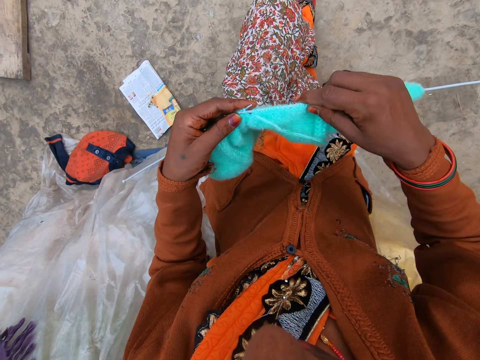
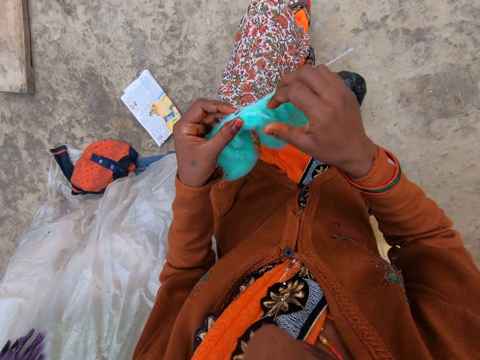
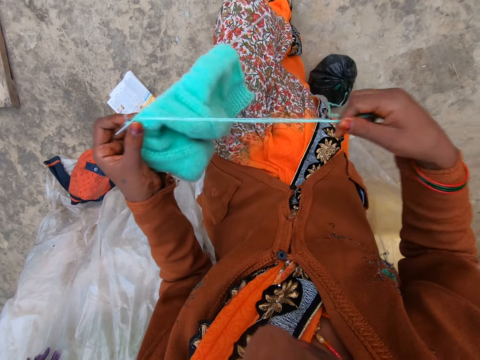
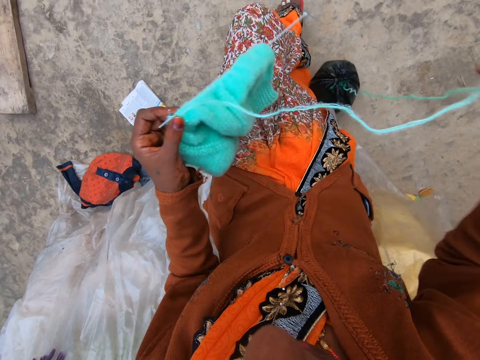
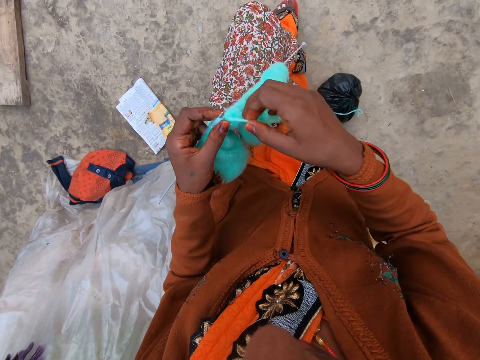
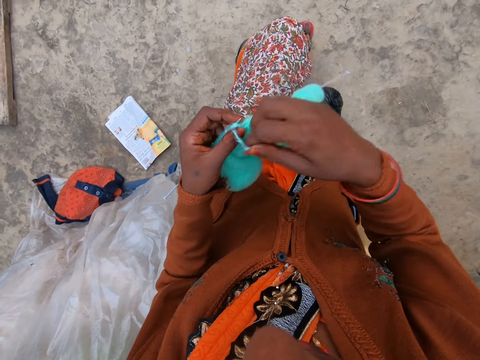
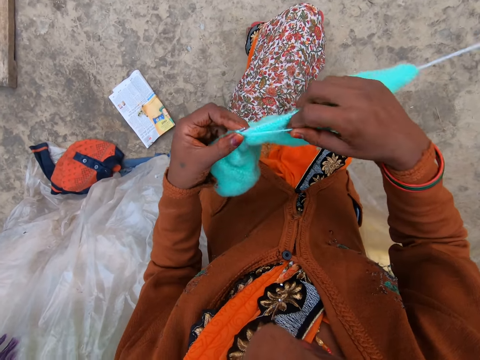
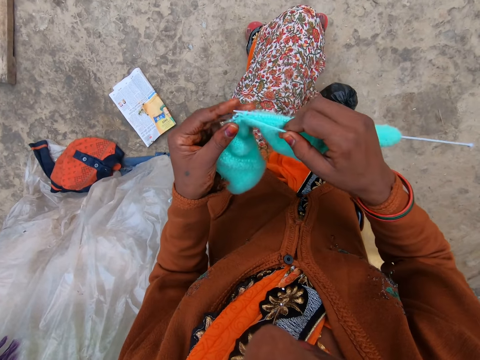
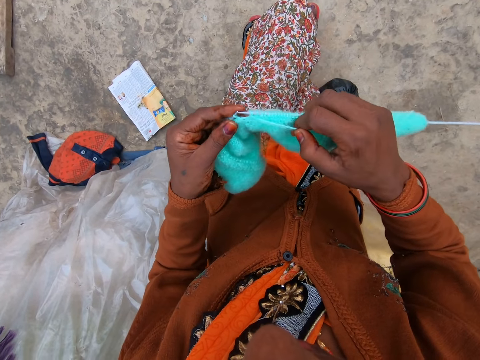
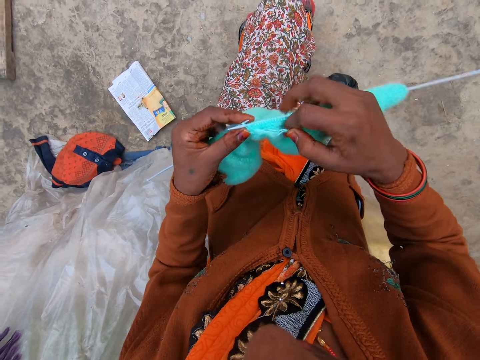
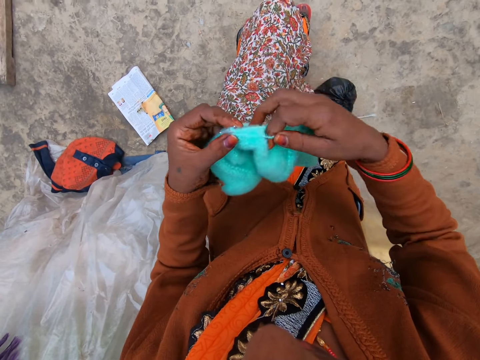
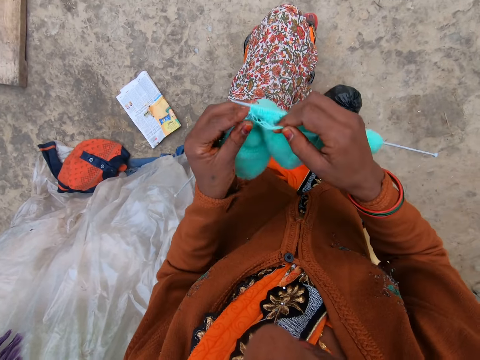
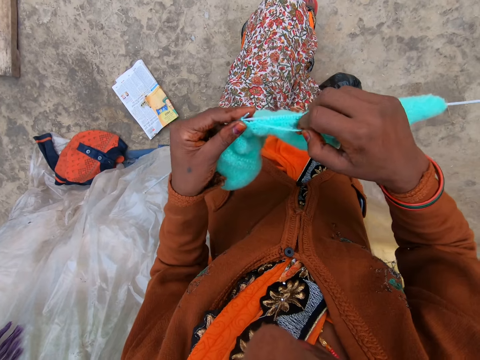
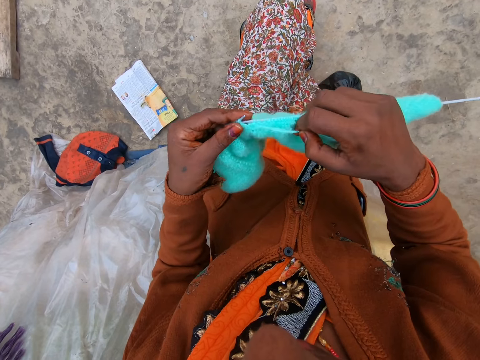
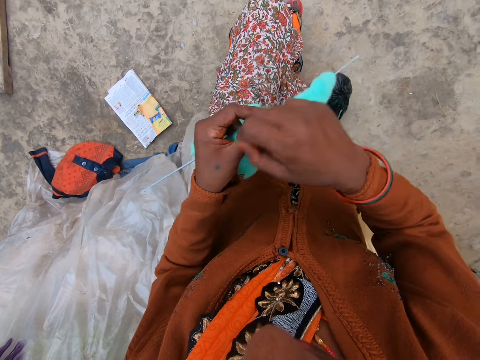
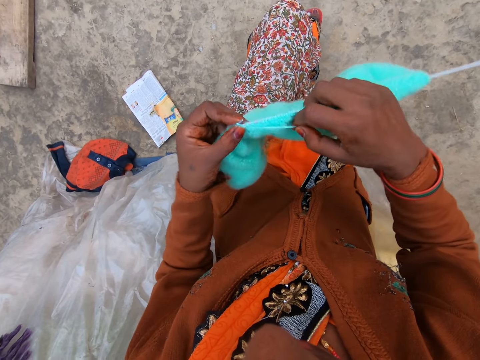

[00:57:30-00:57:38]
The camera wearer pulls the strand of wool with her right hand. She knits the wool with knitting needles in both hands.

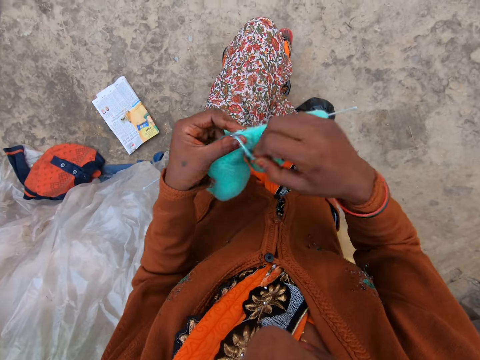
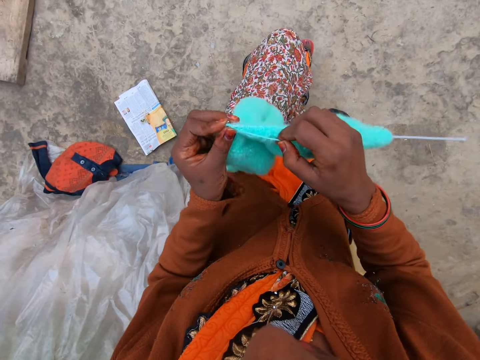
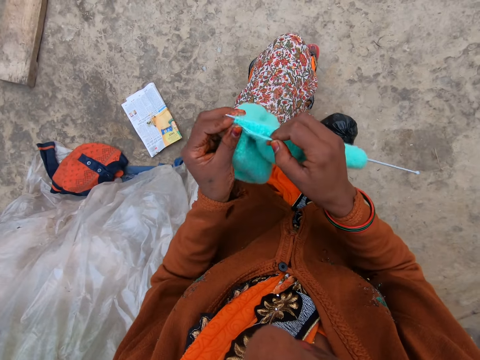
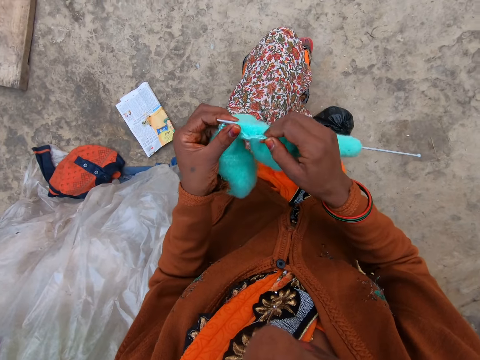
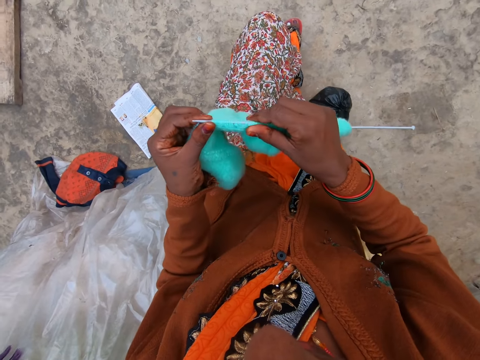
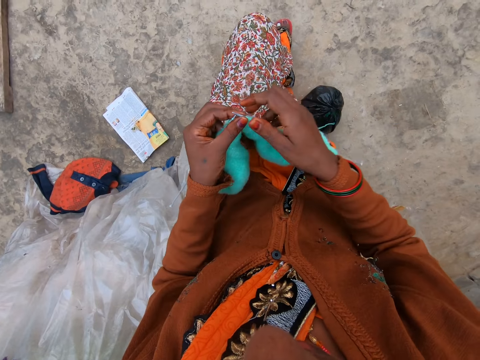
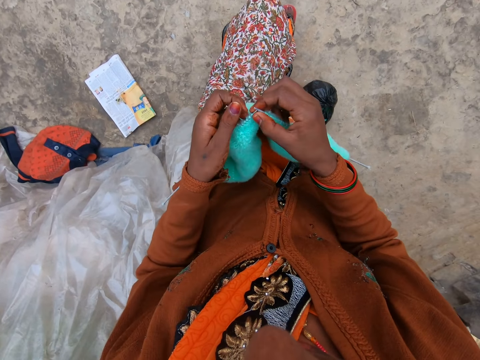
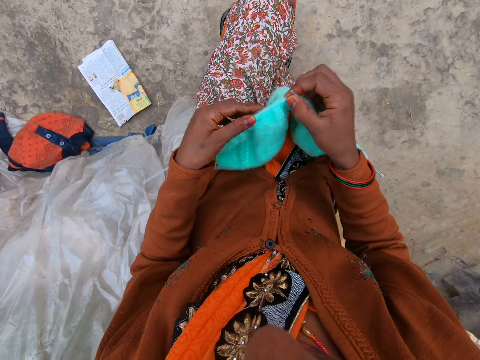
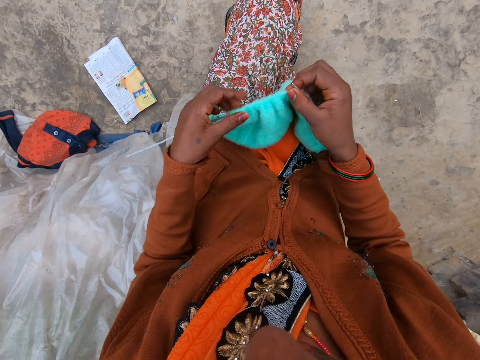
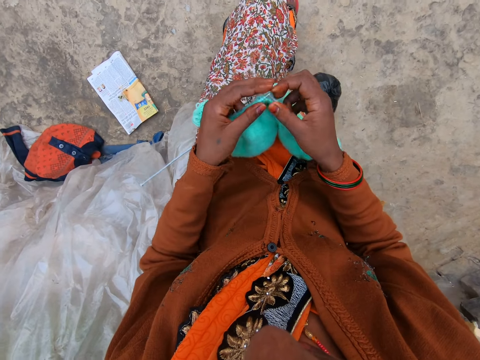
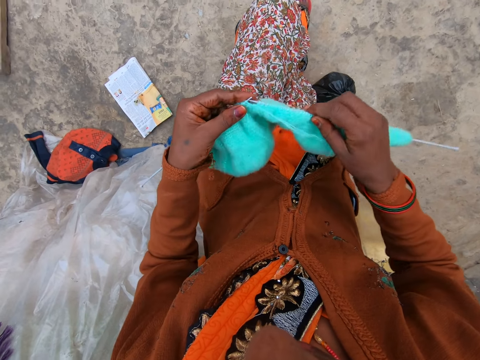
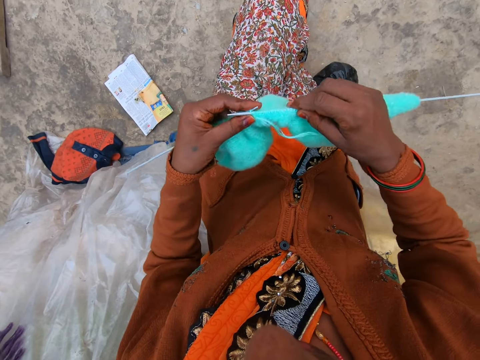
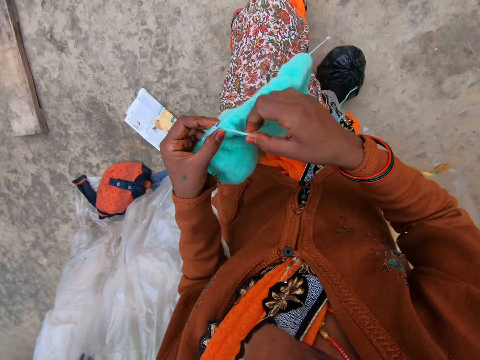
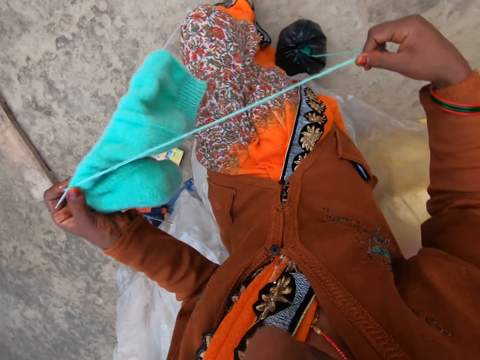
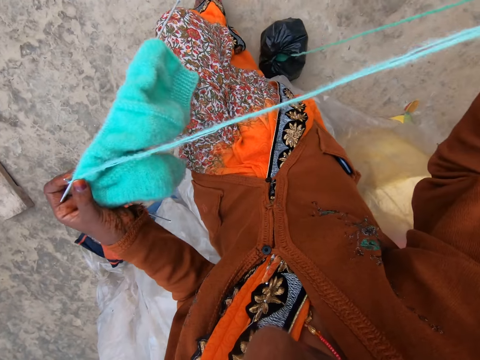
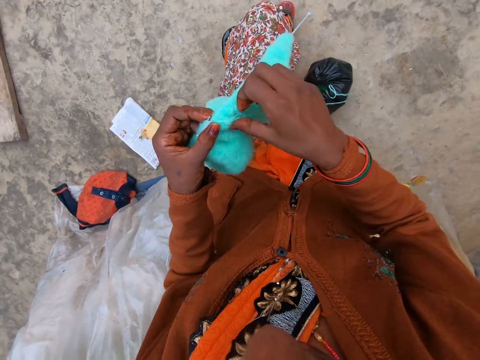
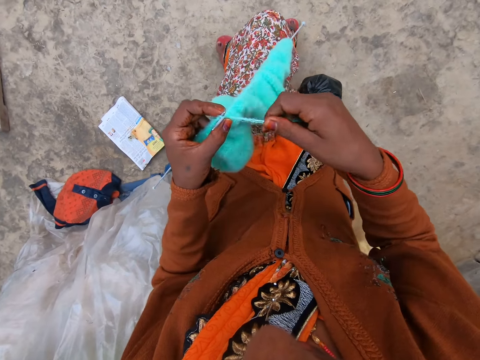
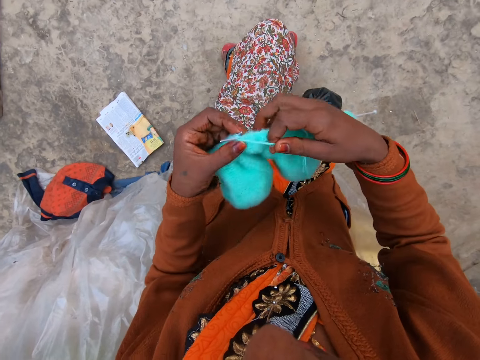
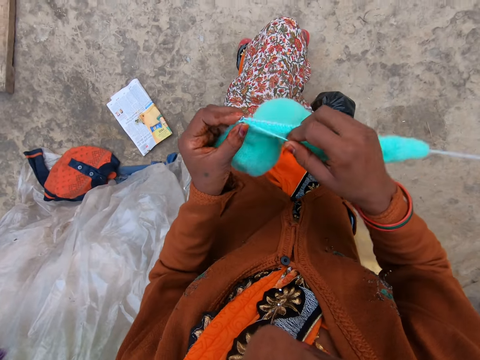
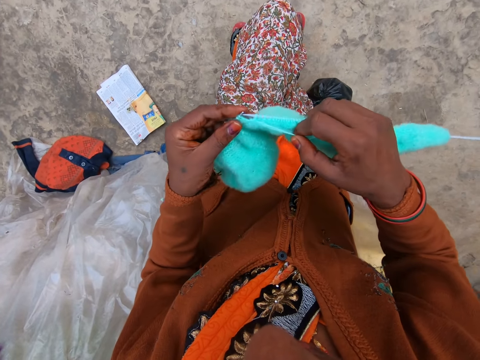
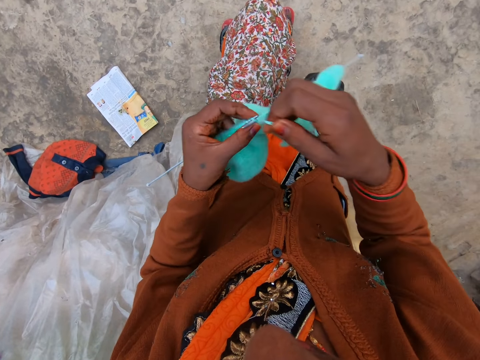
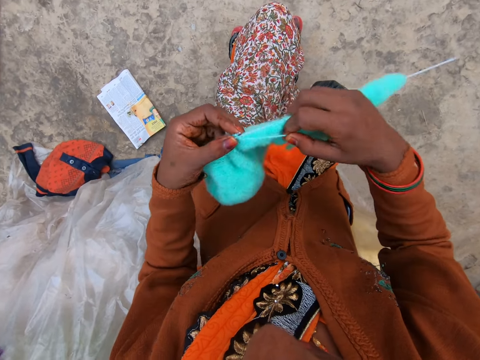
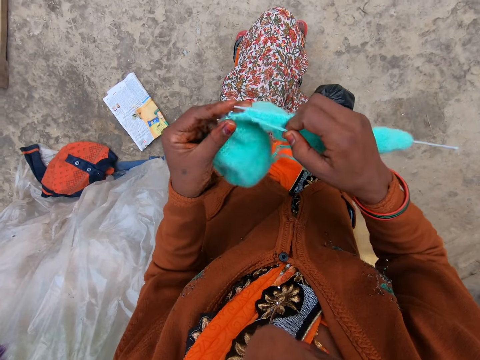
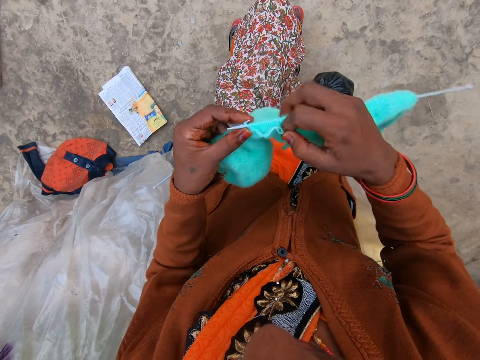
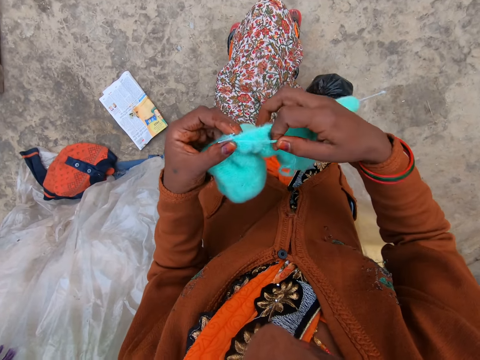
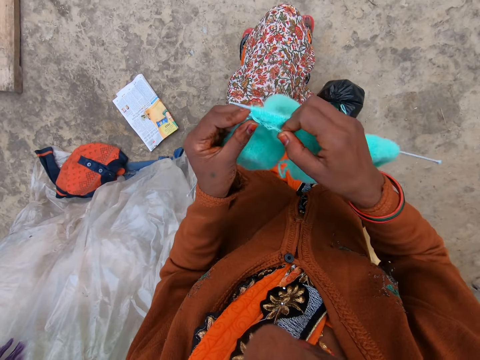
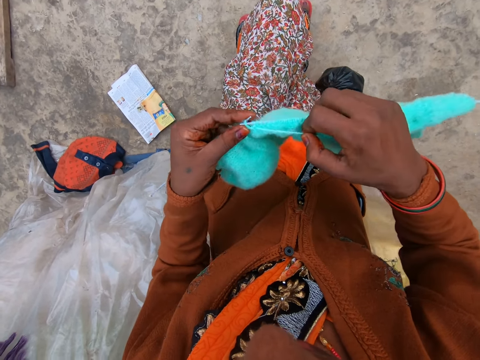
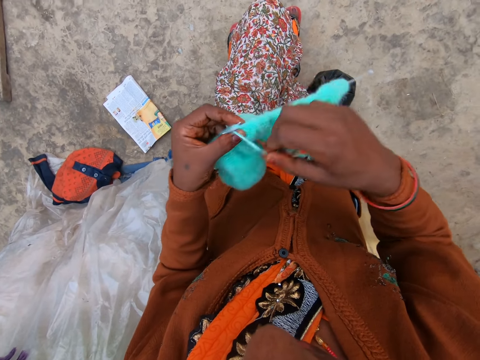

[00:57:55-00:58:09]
The camera wearer adjusts the wool on the knitting needle with her right hand. She adjusts the wool on the knitting needle with her left hand. She knits the wool with knitting needles in both hands. She pulls the strand of wool with her right hand. She knits the wool with knitting needles in both hands.

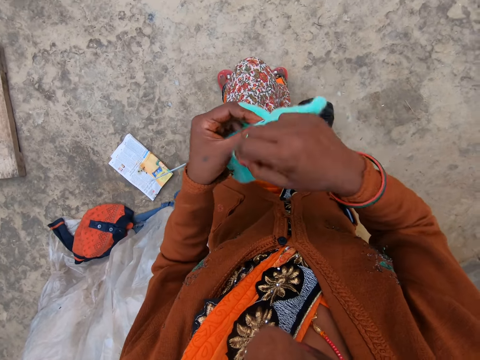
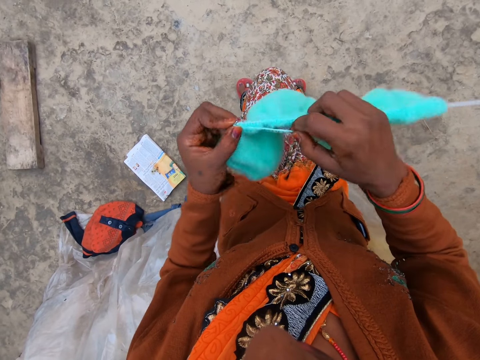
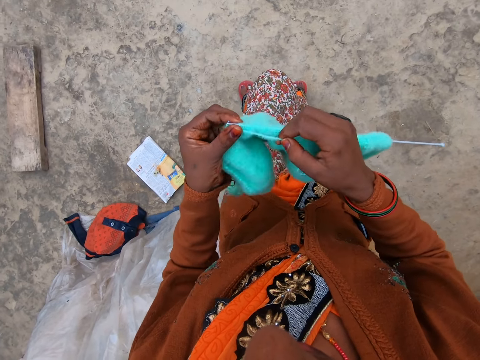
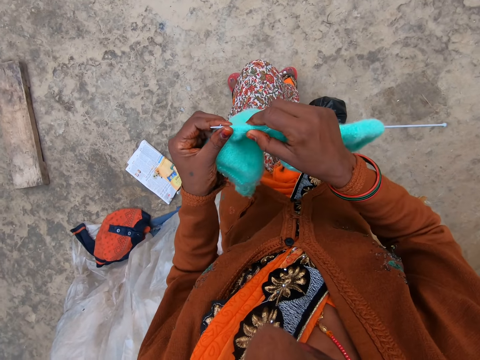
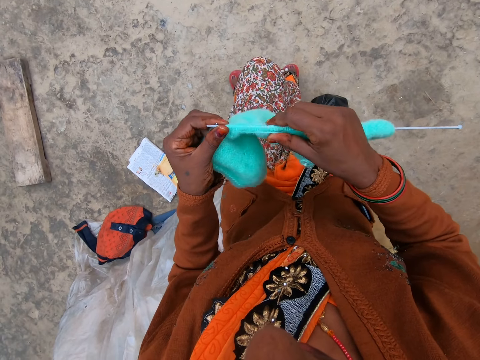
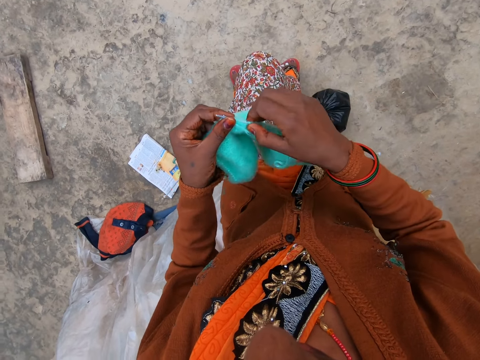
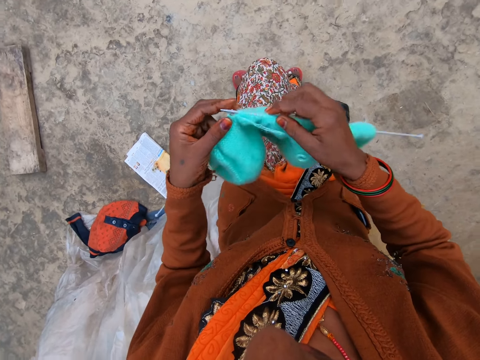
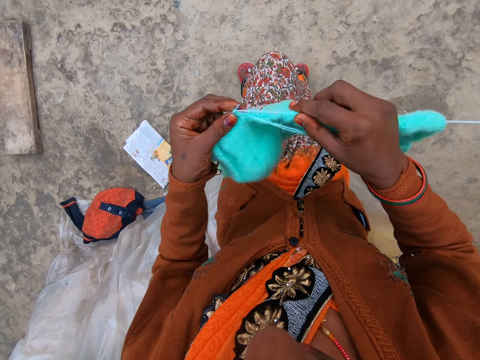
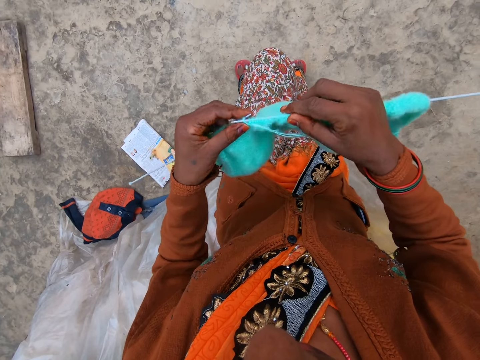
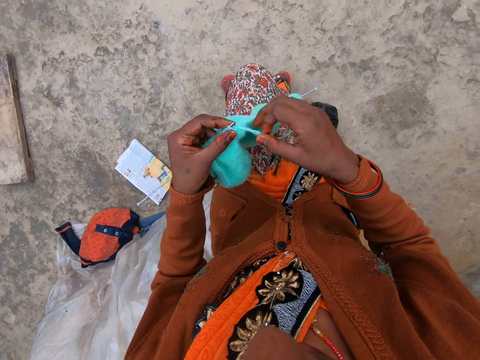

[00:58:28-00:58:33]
The camera wearer pulls the garment on the knitting needle. They knit the garment using yarn and knitting needles.
